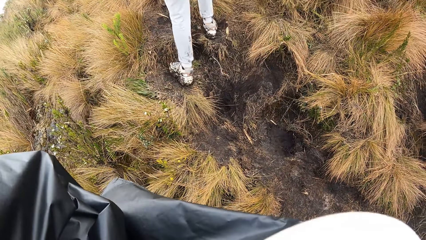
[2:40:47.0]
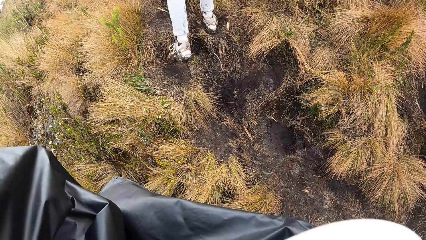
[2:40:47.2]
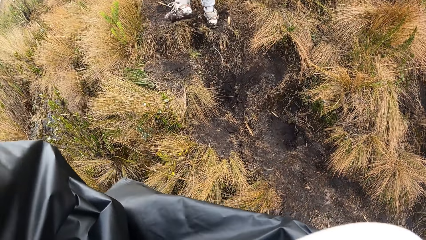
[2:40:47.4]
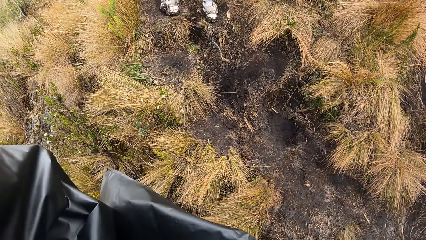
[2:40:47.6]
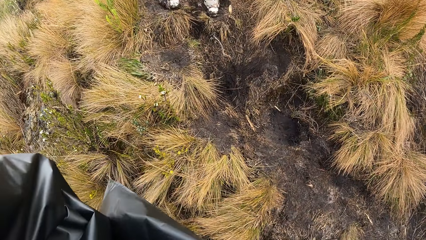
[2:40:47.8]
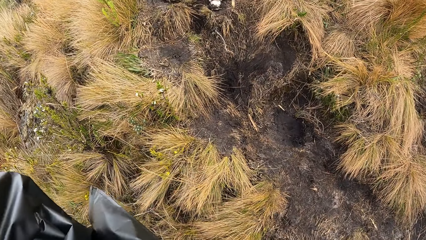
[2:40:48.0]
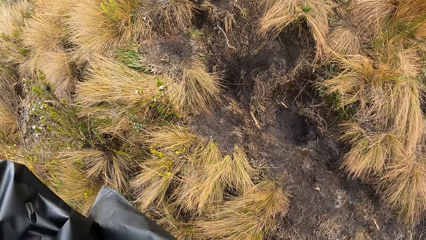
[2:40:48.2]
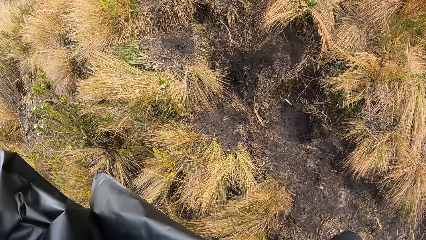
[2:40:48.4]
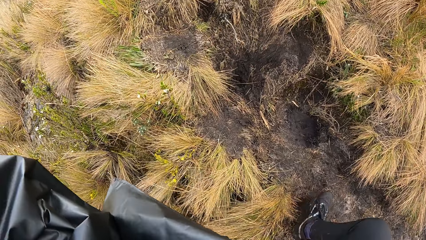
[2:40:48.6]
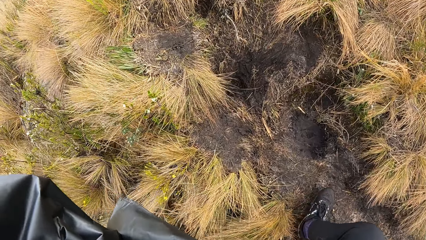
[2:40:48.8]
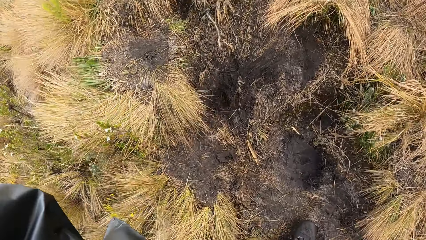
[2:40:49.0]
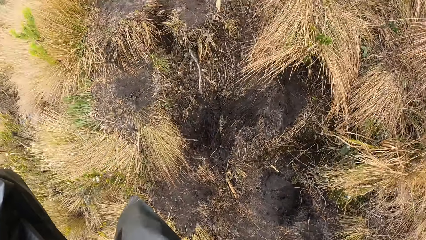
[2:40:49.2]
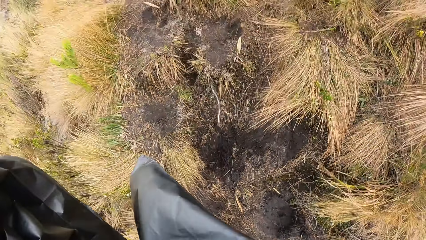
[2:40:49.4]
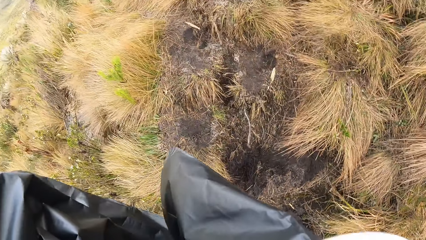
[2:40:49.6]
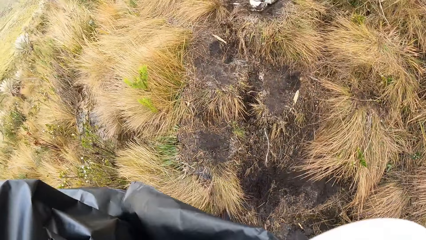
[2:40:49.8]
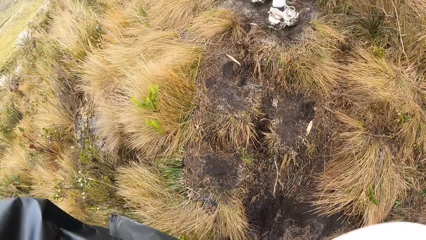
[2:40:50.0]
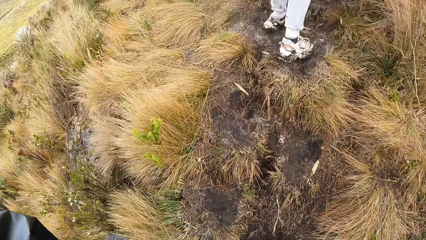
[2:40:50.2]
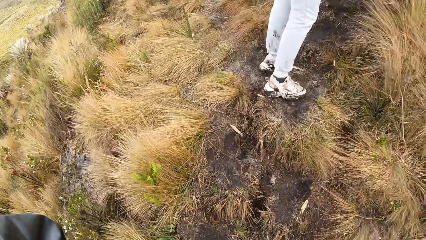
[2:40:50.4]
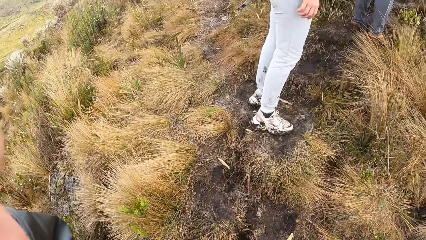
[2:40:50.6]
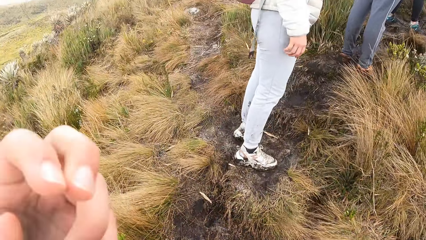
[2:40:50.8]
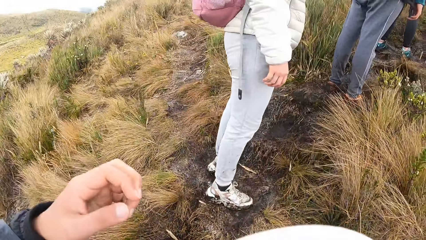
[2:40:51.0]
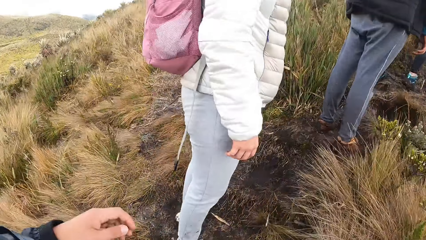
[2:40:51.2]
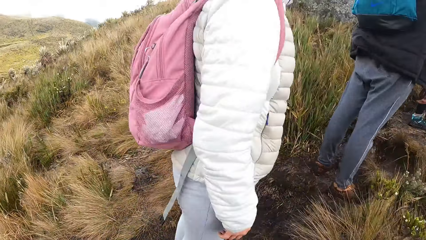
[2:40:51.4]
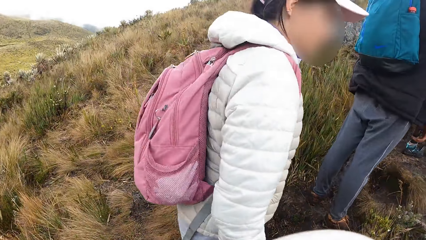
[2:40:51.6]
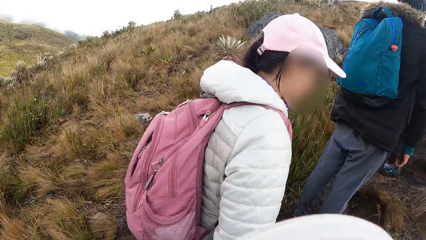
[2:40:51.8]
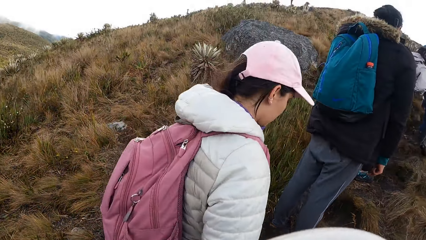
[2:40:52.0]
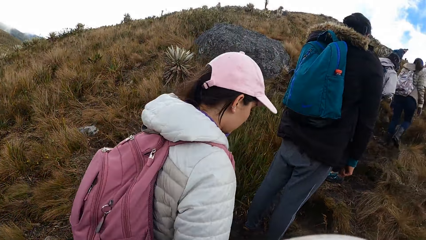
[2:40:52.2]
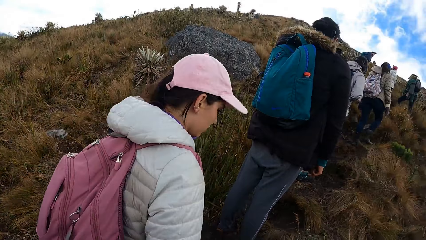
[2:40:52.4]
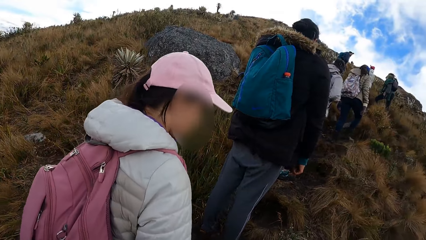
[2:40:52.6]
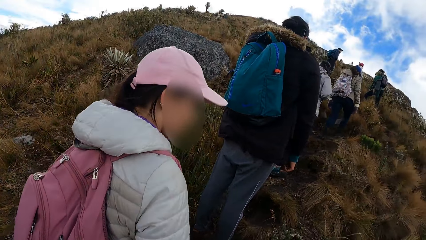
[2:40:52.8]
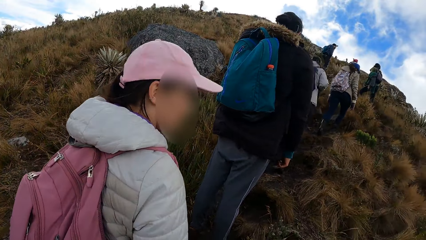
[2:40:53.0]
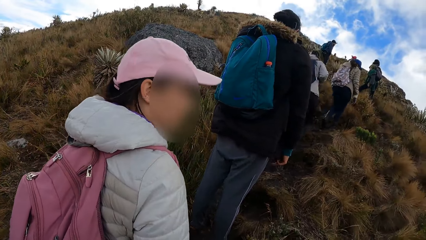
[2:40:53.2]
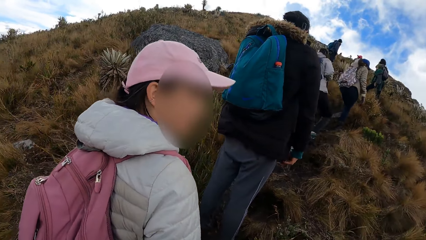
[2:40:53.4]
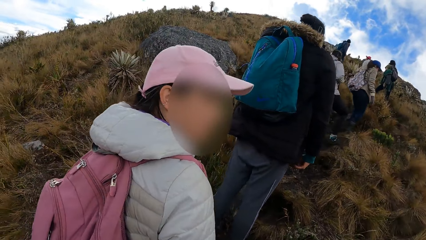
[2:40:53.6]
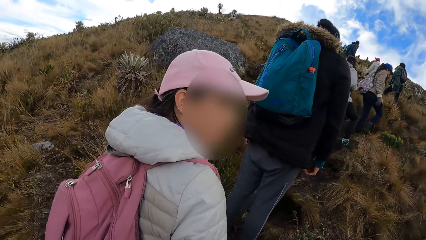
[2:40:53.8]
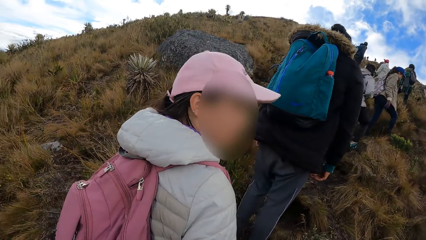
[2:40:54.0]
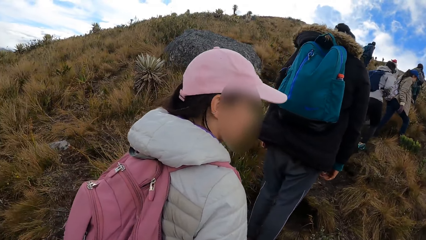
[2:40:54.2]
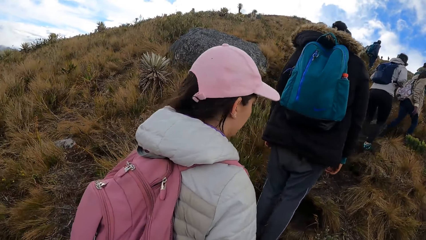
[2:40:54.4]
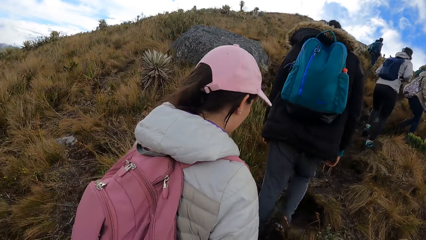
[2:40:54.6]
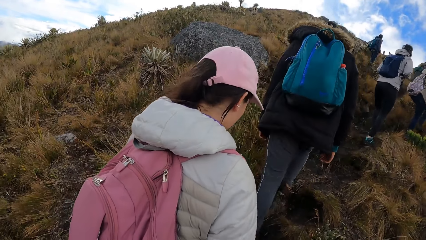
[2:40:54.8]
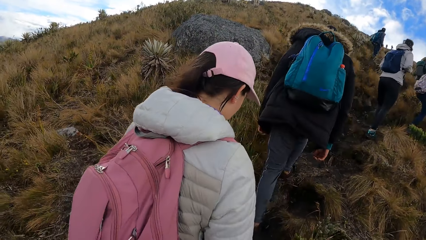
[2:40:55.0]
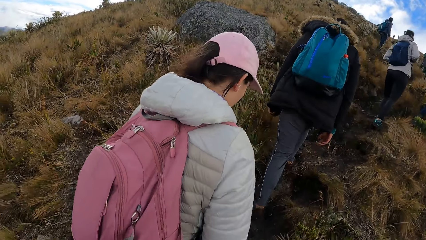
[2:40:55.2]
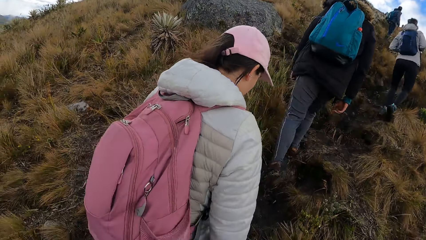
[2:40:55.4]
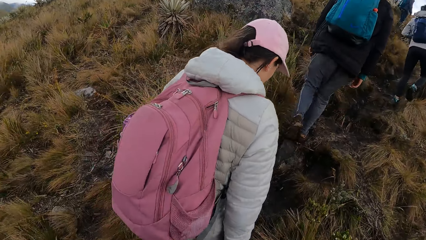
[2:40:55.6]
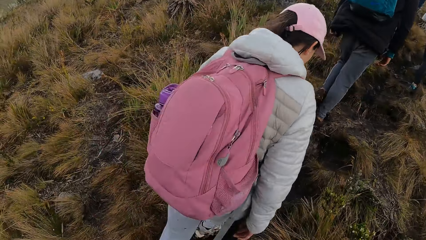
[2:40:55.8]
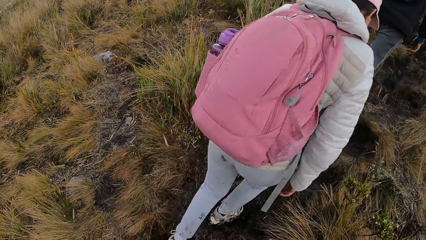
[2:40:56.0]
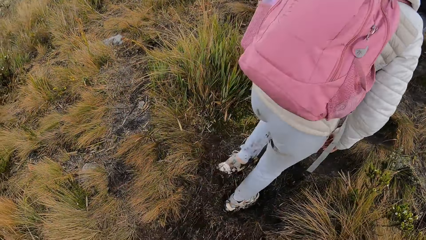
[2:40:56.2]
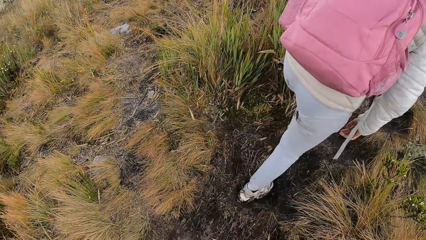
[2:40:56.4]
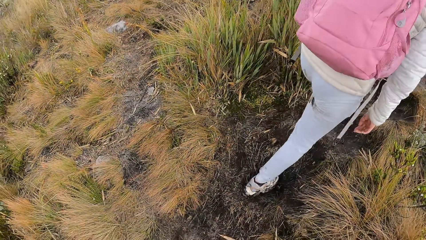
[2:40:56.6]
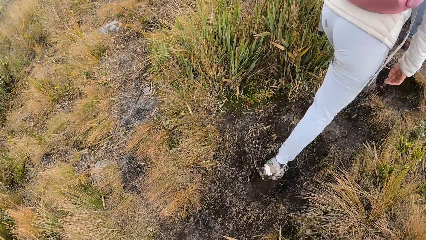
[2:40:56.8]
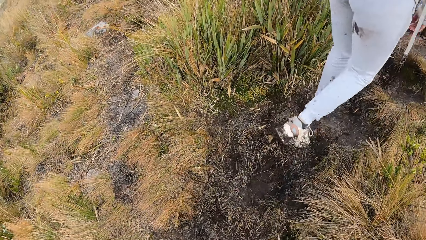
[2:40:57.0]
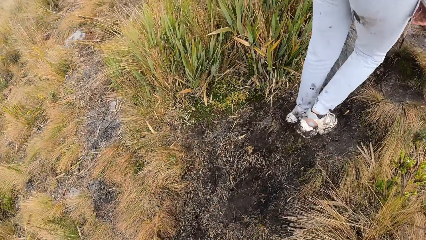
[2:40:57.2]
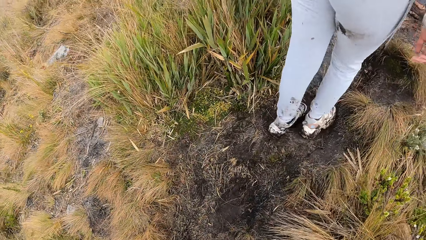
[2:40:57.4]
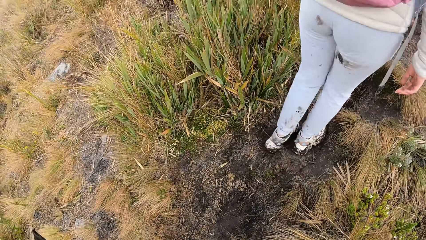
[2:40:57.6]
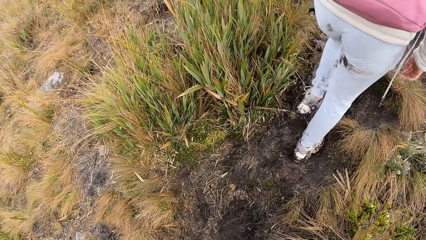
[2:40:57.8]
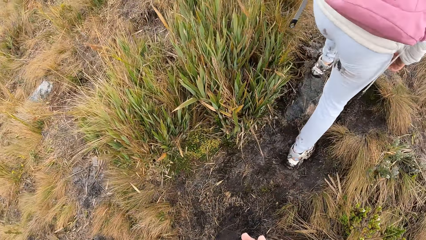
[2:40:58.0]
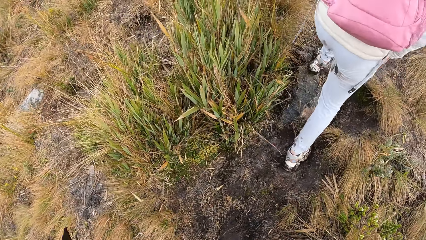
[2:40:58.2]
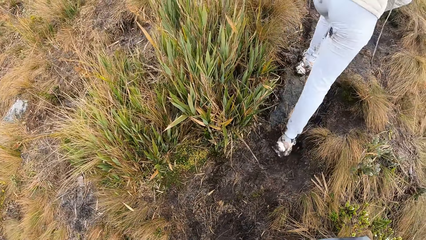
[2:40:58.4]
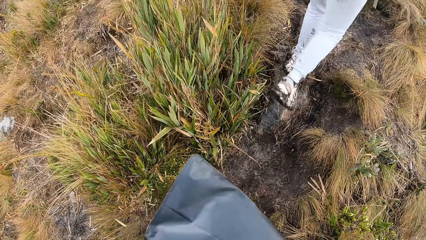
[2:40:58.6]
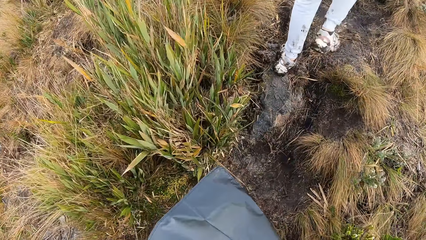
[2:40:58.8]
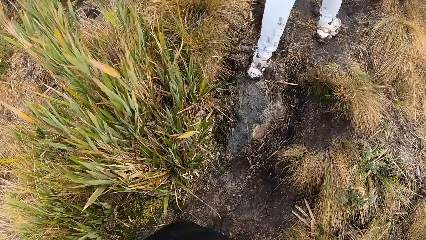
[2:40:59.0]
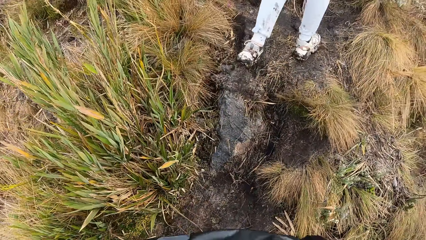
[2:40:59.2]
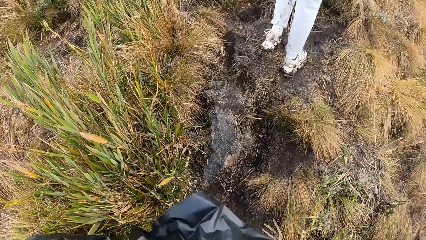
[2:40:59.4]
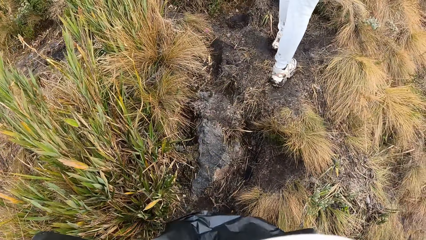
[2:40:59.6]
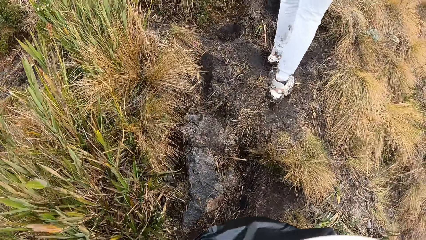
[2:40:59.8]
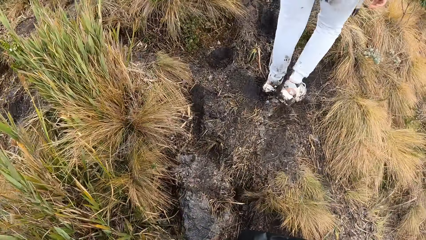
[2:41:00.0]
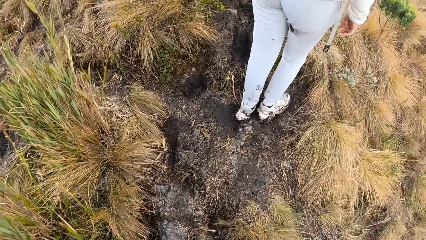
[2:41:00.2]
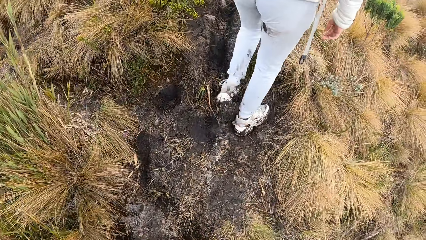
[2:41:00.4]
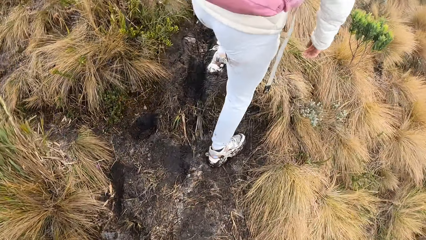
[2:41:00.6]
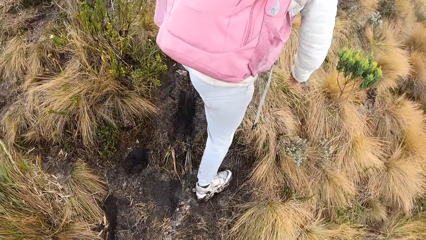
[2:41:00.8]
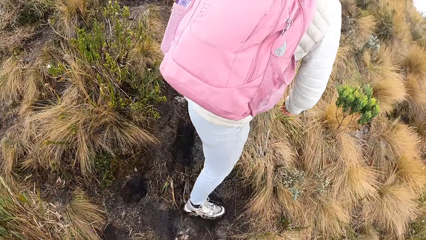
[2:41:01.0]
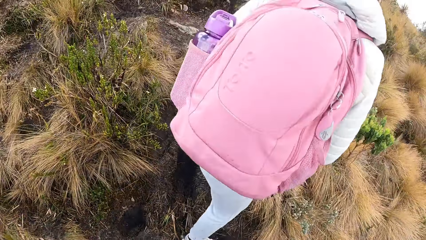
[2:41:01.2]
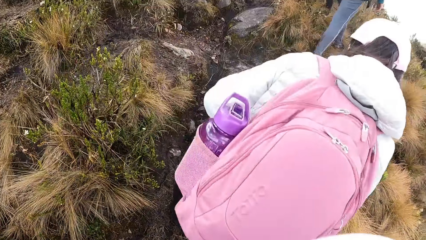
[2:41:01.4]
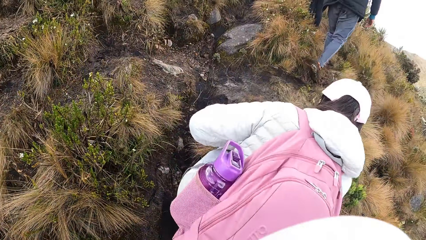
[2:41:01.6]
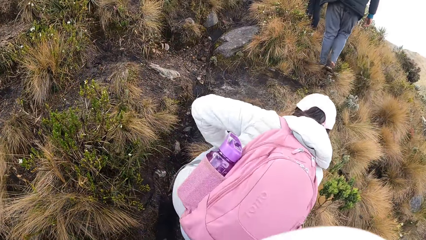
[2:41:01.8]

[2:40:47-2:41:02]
The camera wearer climbs the mountain. They lower the hand. They look at the mountain. They climb the mountain.
